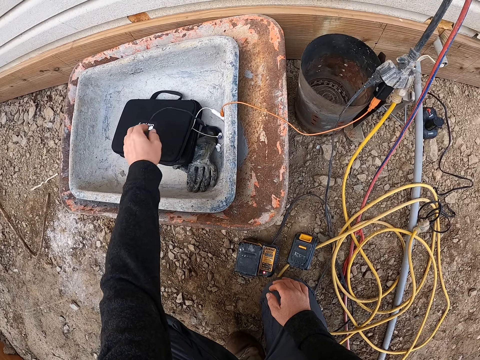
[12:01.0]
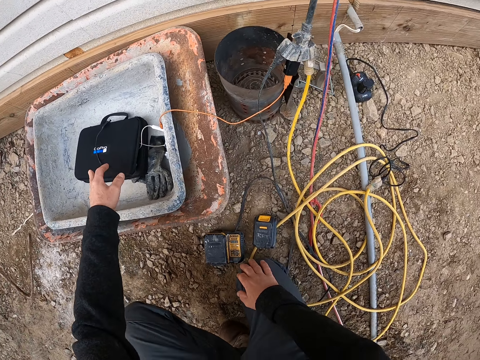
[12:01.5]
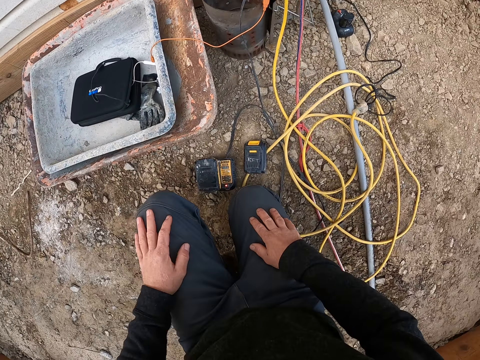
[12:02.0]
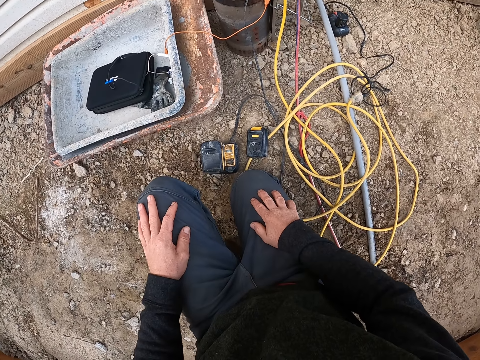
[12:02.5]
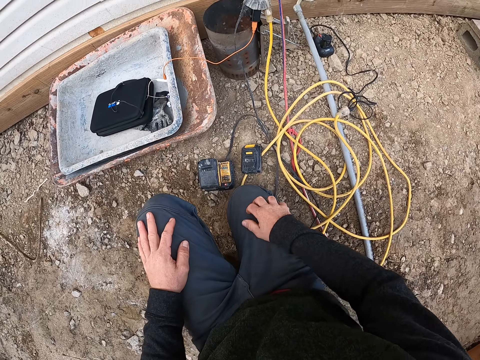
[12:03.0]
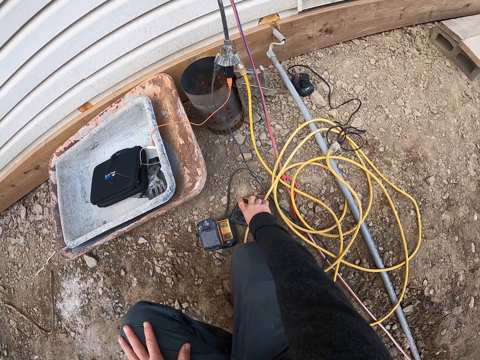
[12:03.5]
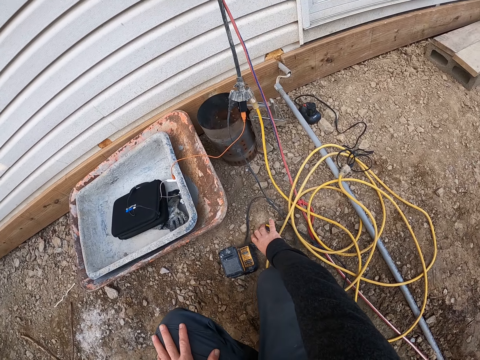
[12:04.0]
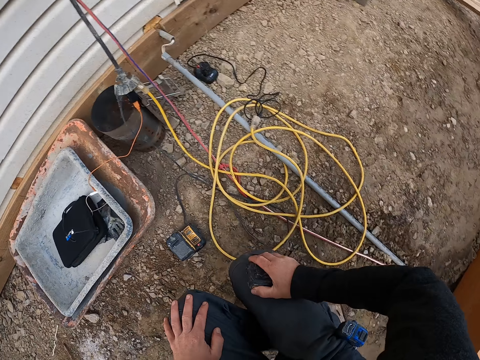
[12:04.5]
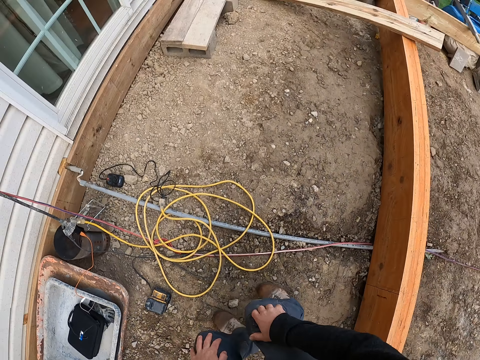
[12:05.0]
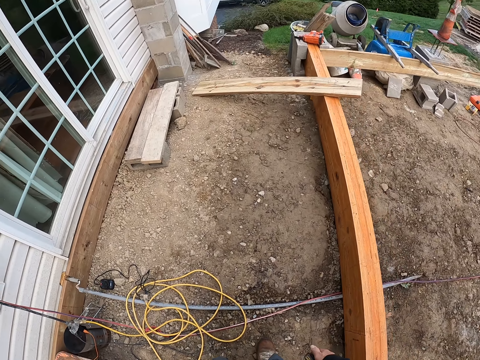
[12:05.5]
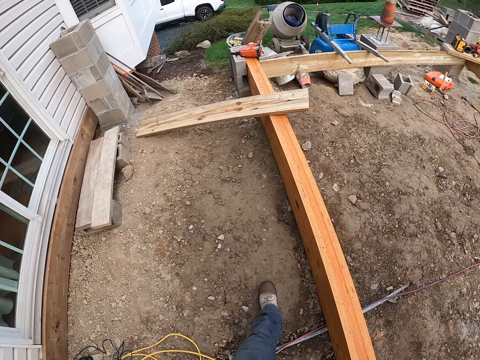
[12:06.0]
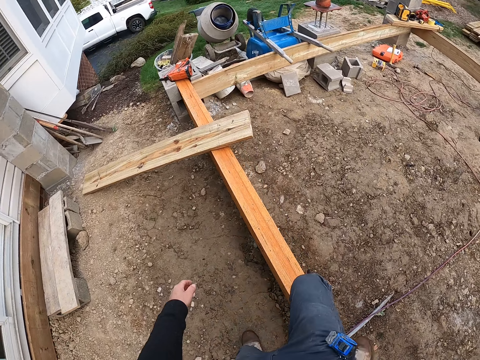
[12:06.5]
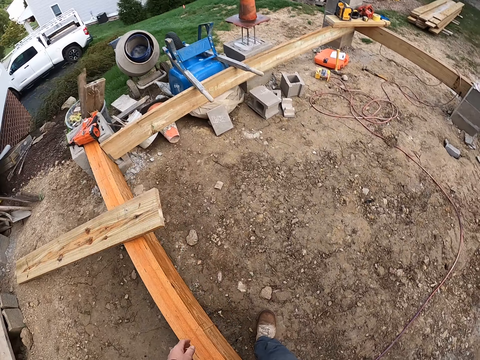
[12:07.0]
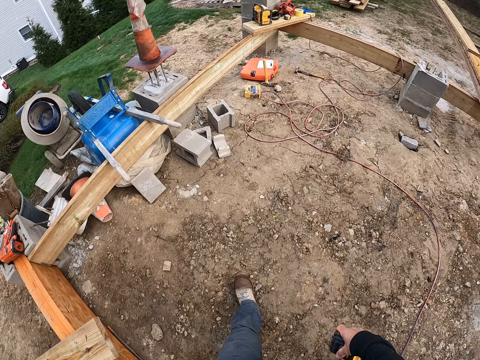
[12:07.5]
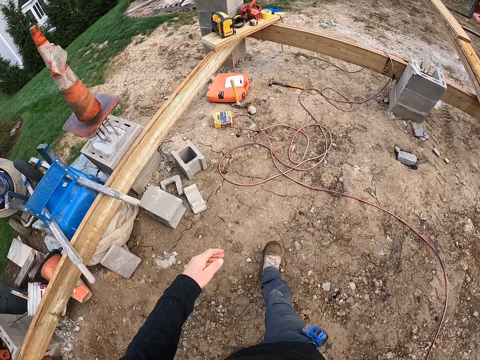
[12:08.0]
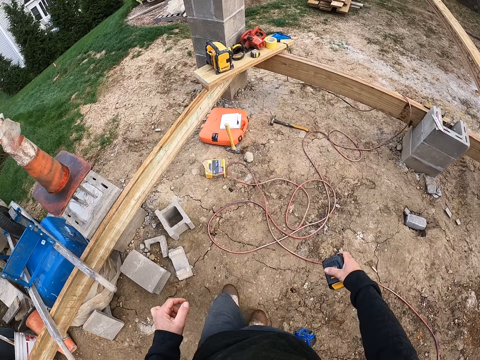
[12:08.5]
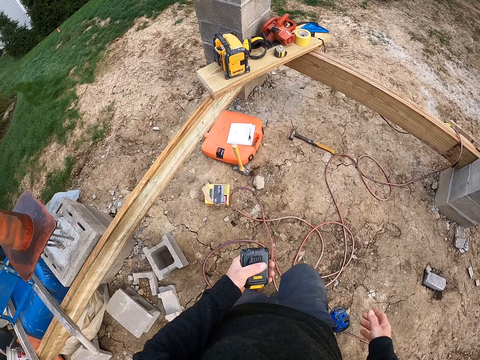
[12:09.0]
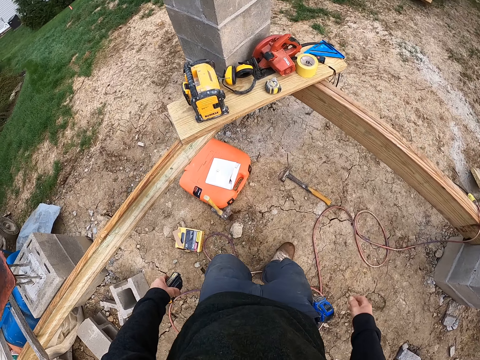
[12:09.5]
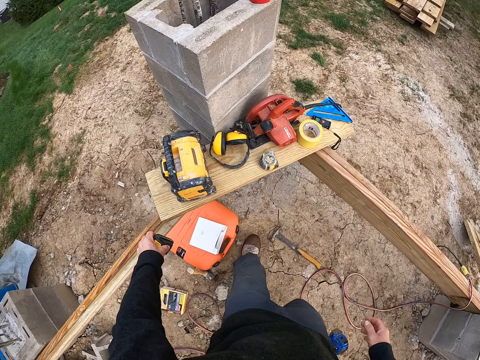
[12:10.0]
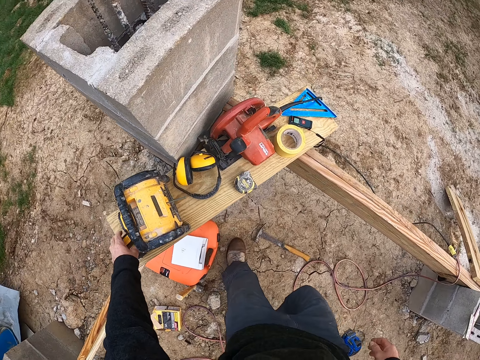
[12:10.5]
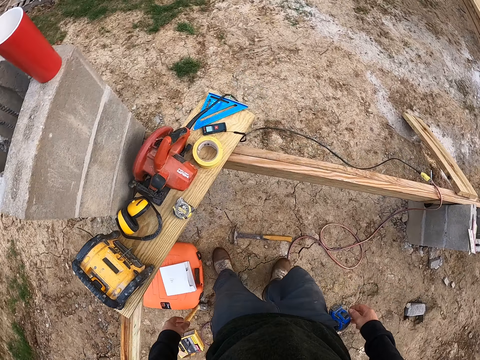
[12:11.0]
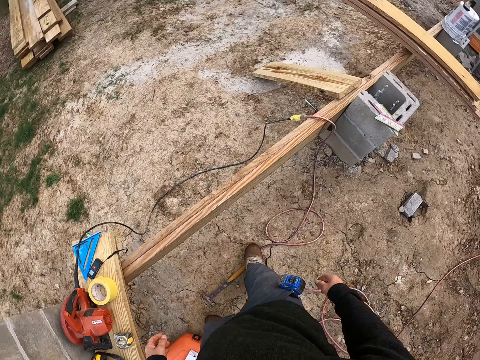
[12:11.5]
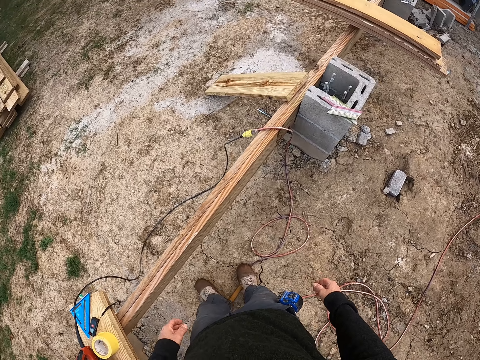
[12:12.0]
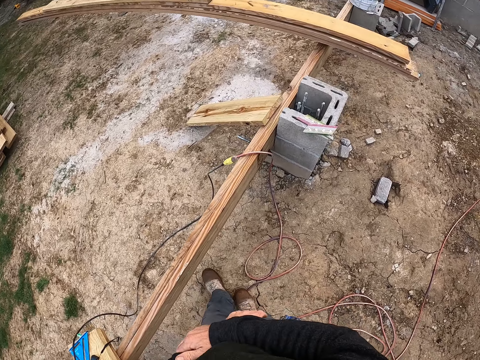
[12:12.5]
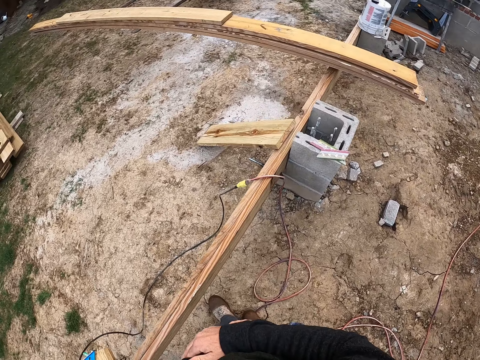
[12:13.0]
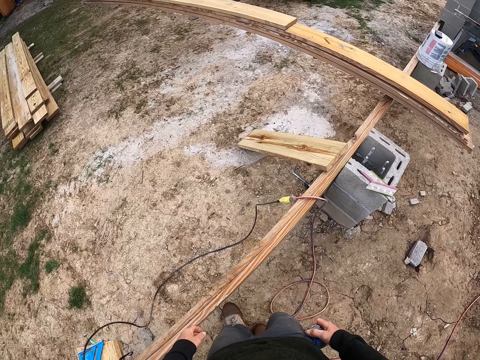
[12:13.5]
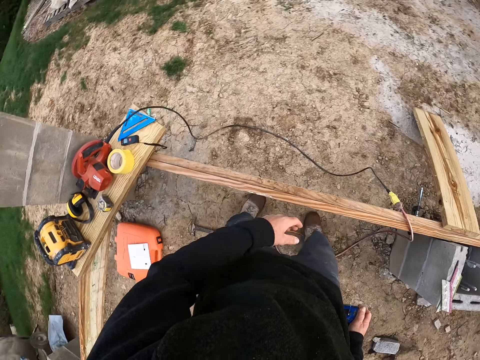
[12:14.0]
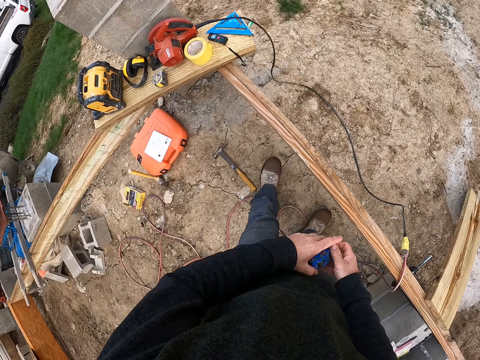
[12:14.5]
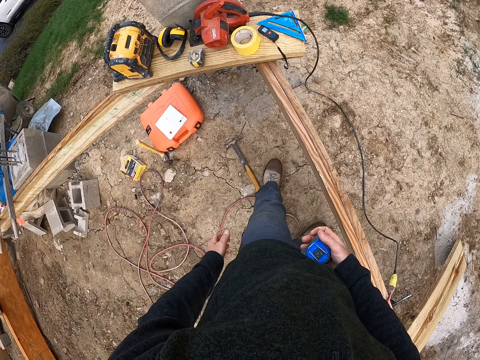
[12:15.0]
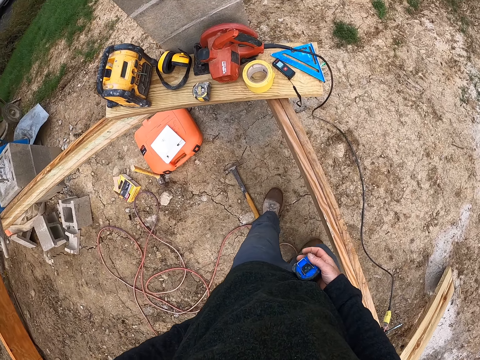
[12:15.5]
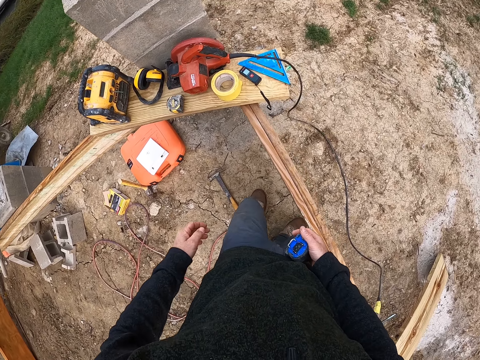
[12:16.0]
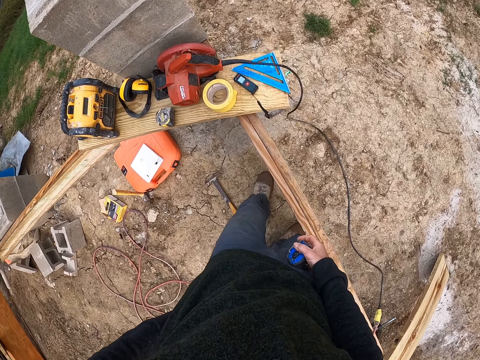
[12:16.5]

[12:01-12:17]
The camera wearer places his left hand on his left leg. He stays on his knees on the ground. He picks the tape measure. He picks up the battery from the ground. He rises to his feet. He moves around towards the plank. He crosses the plank. He moves the battery from his right hand to his left hand. He drops the battery on the plank. He drops the tape measure. He turns towards the plank. He scratches his hand. He removes the tape measure with his right hand. He holds the tape measure with both hands. He puts his left hand behind his back.

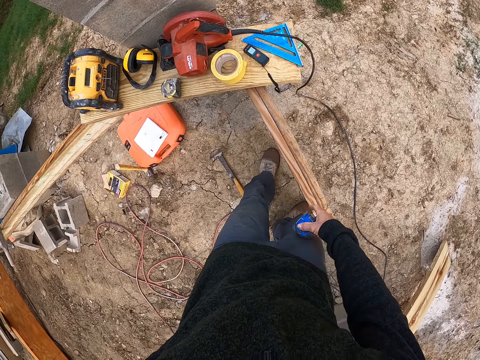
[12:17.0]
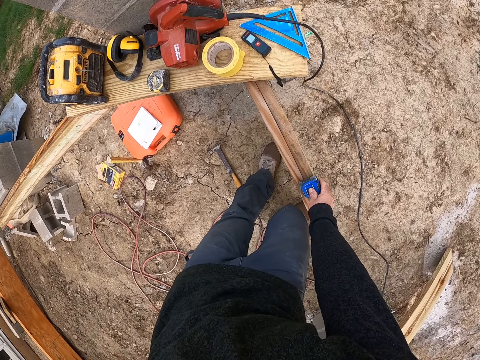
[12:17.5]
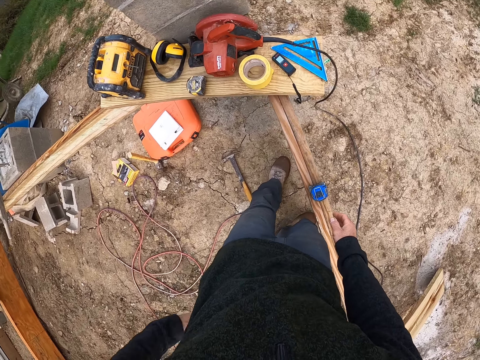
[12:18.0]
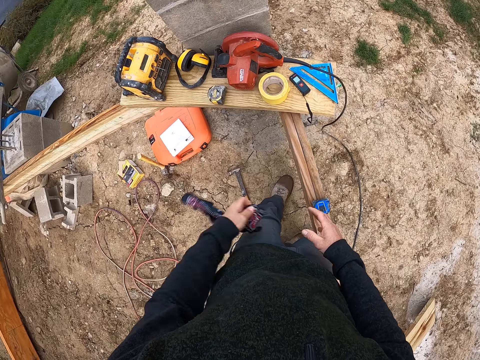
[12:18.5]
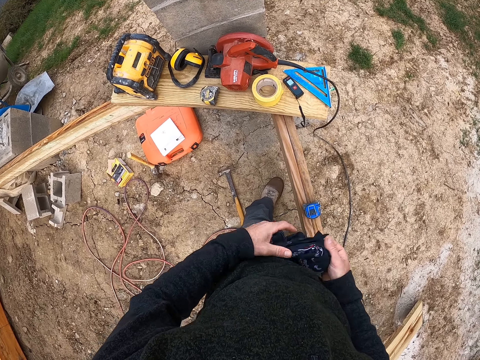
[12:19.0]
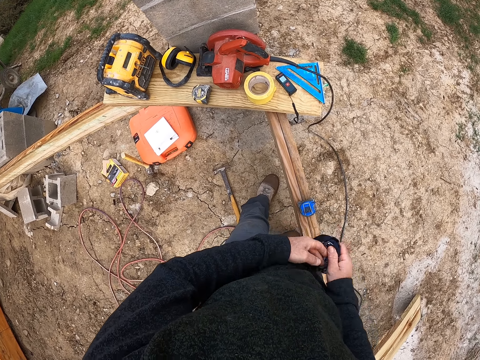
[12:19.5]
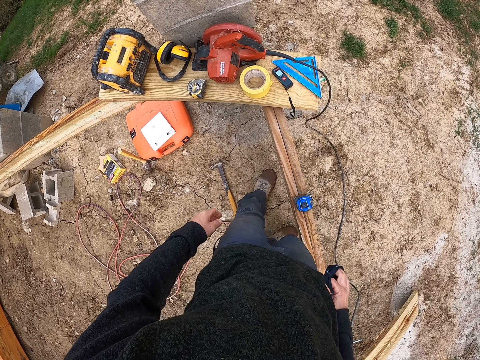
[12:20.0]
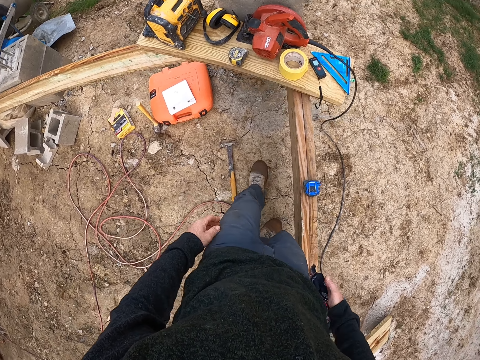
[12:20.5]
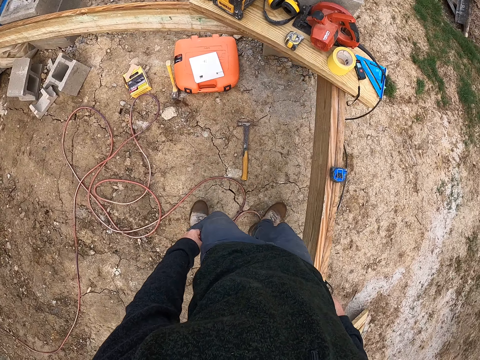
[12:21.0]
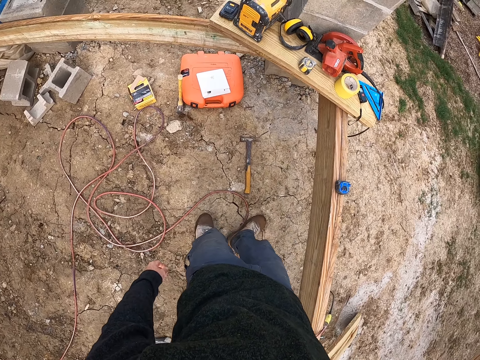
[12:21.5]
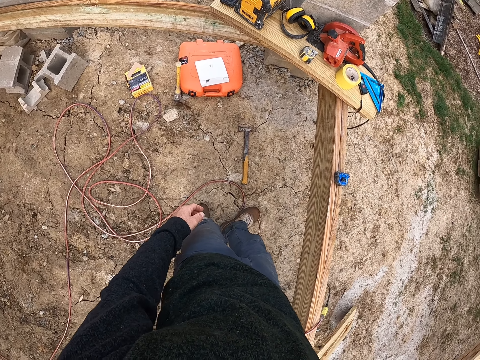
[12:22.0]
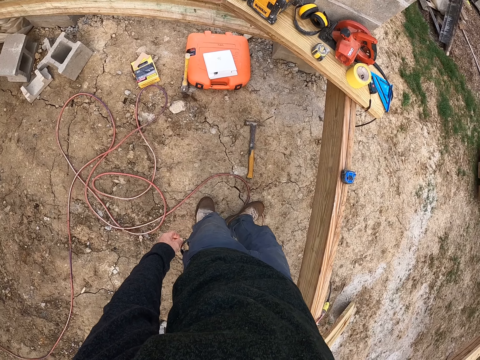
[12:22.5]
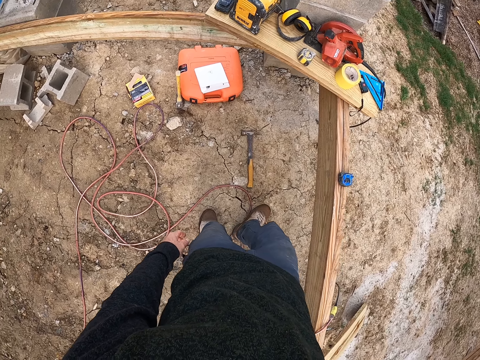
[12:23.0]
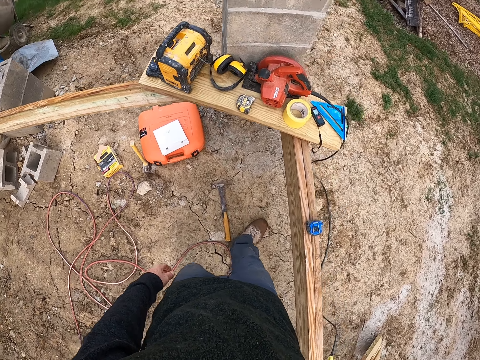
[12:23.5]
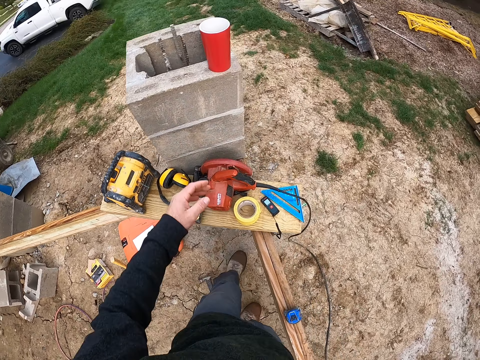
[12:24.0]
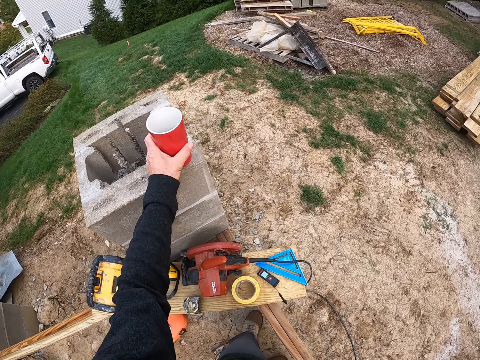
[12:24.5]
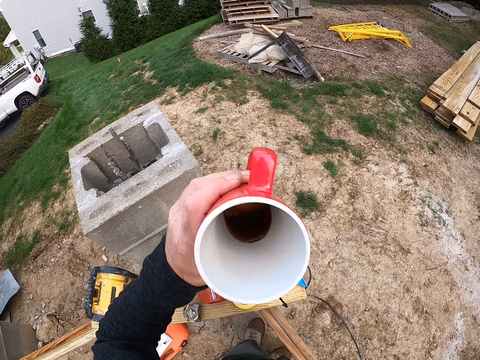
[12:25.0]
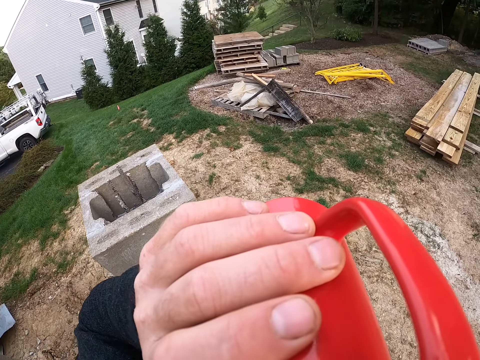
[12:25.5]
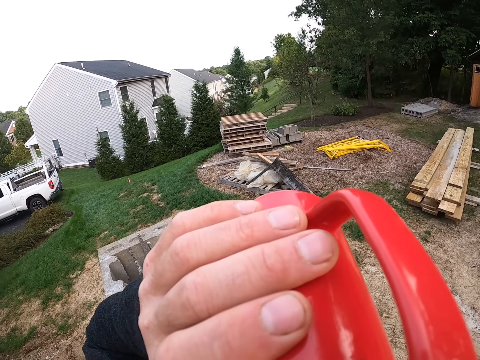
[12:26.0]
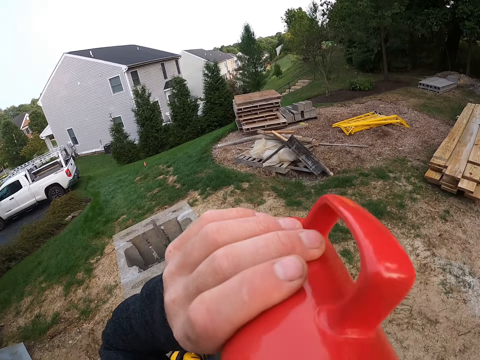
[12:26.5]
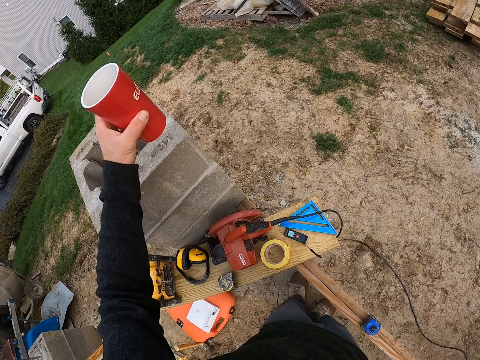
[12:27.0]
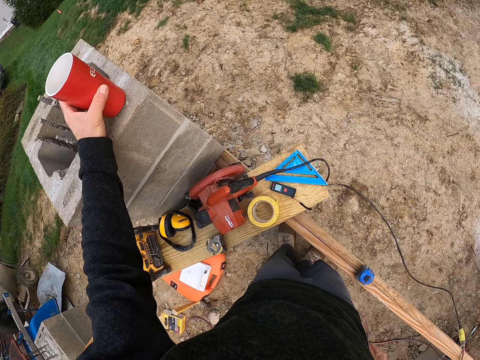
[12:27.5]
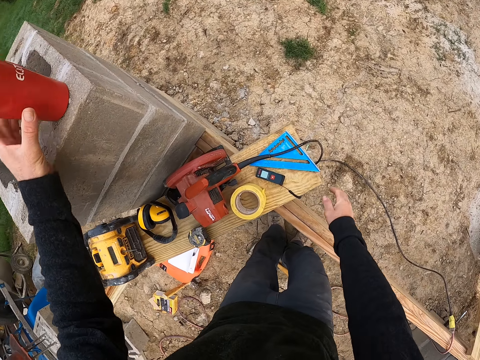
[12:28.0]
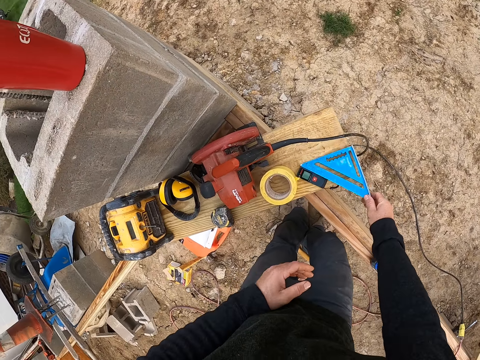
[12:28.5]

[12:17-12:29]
The camera wearer drops the tape measure on the plank. He removes a bandana from his back pocket. He touches the bandana with both hands. He puts the bandana in his pocket. He extends his left hand towards a cup. He lifts up the cup from a brick pillar to his mouth. He drinks water from the cup. He drops the cup on the brick pillar. He picks up a triangle ruler from the plank.
